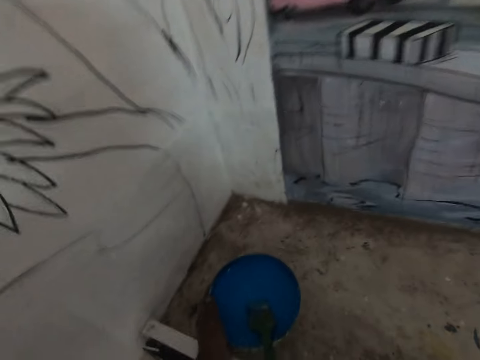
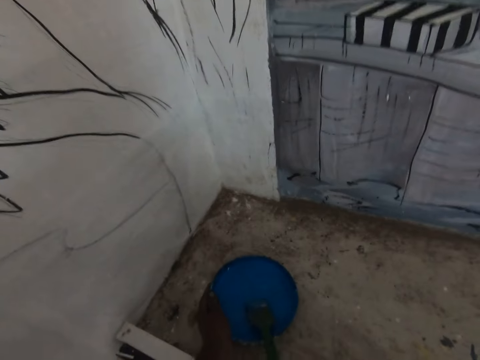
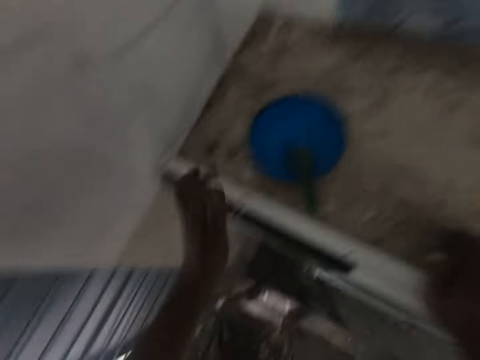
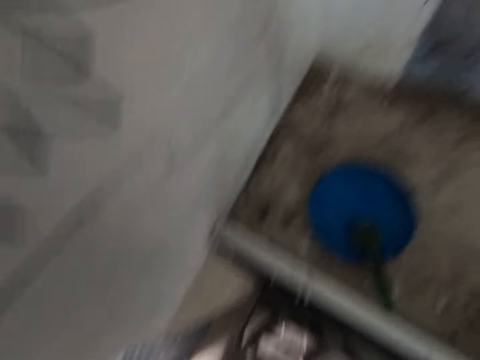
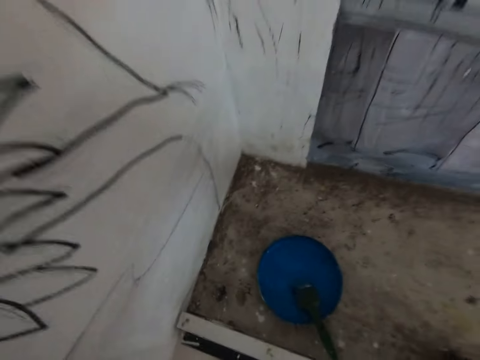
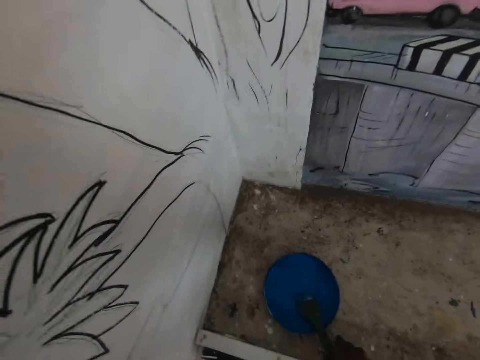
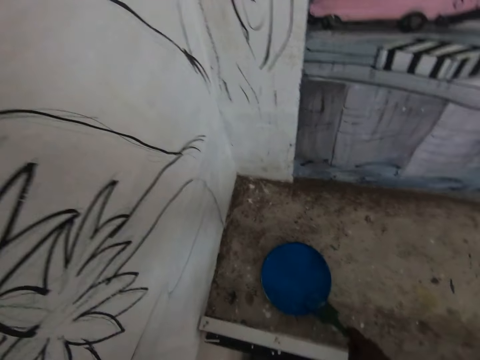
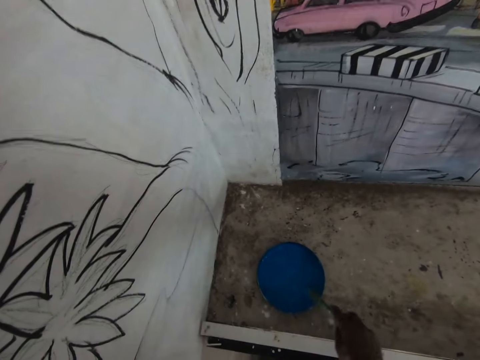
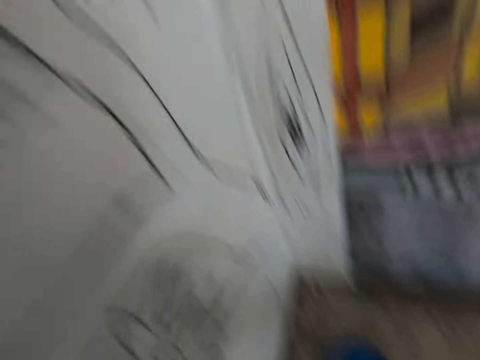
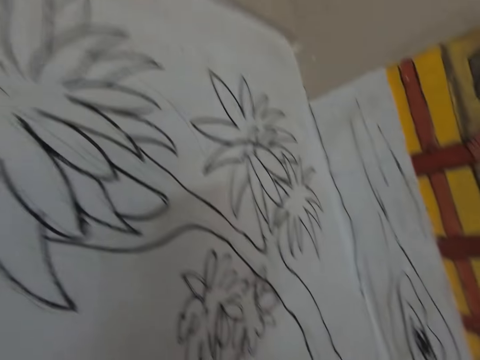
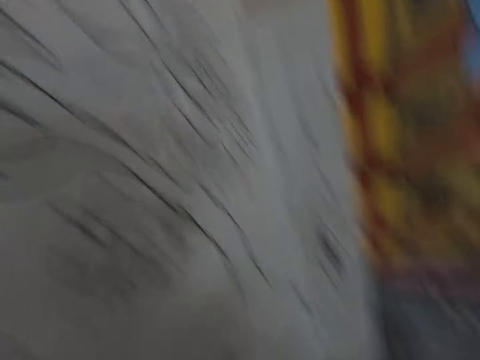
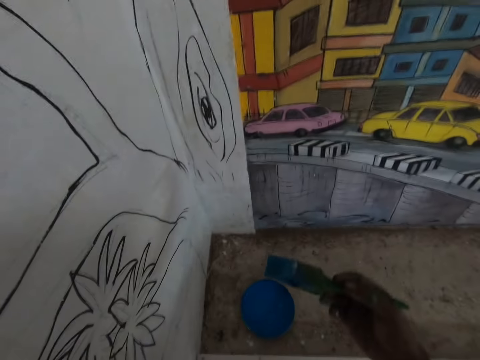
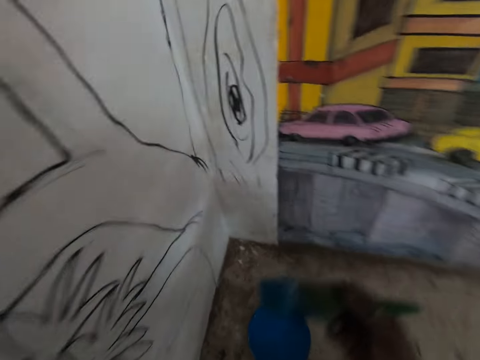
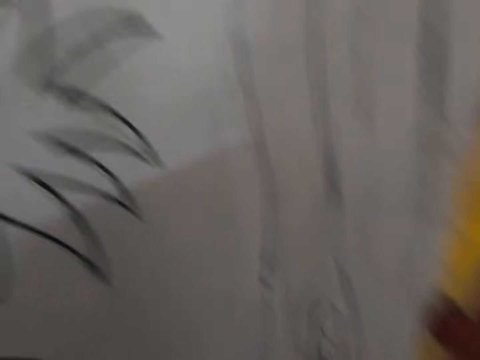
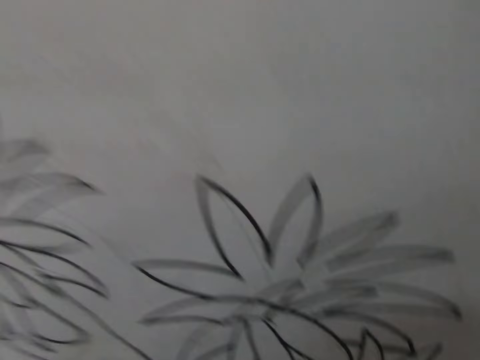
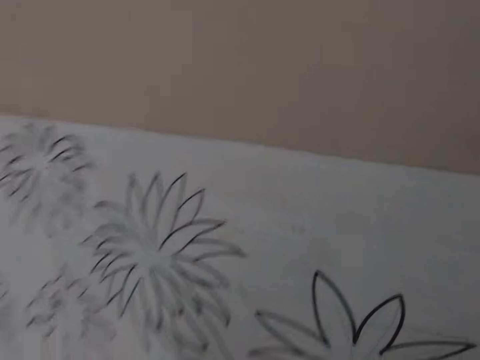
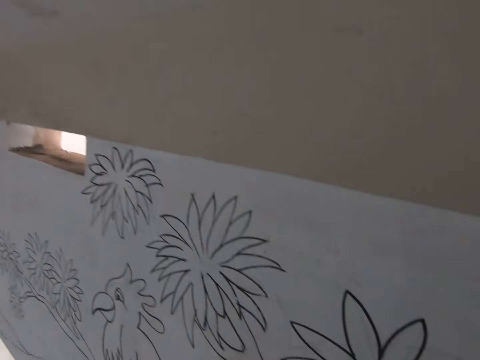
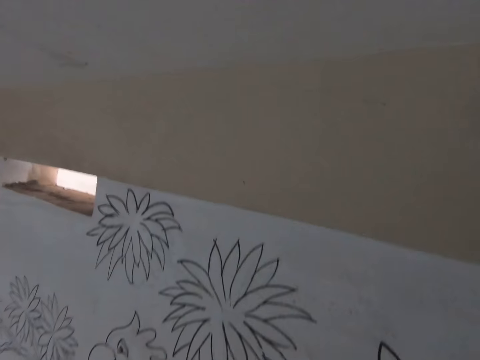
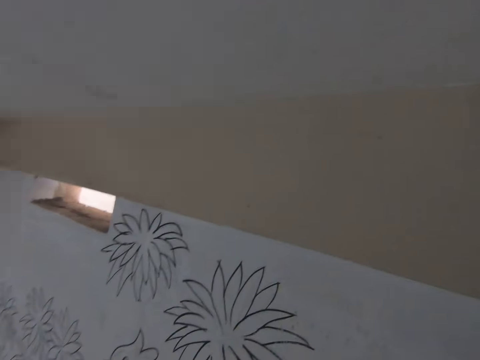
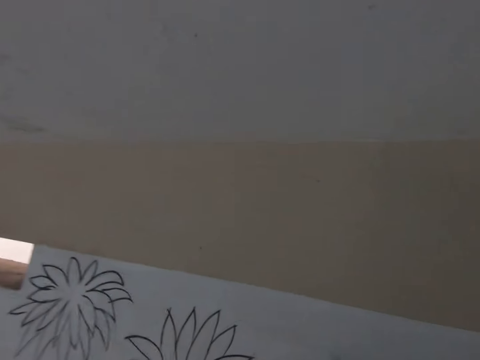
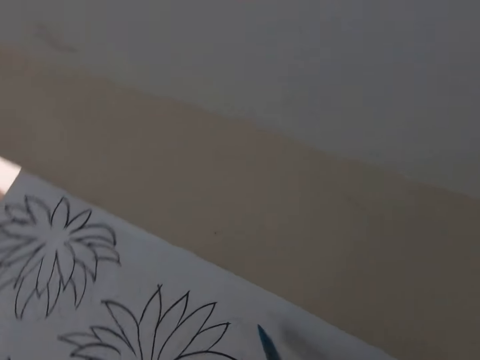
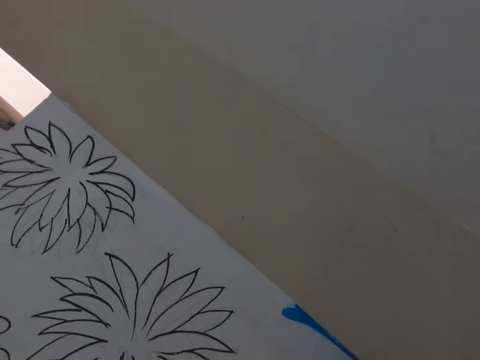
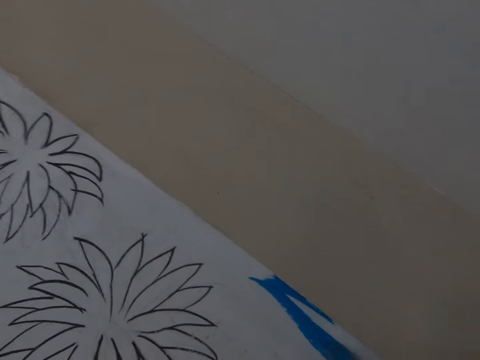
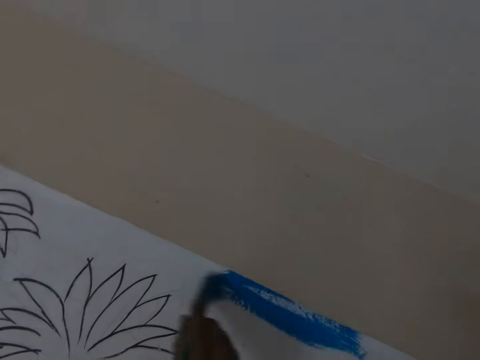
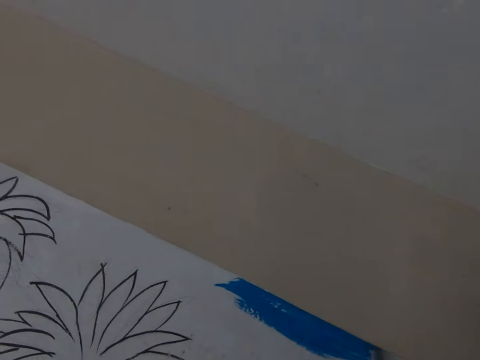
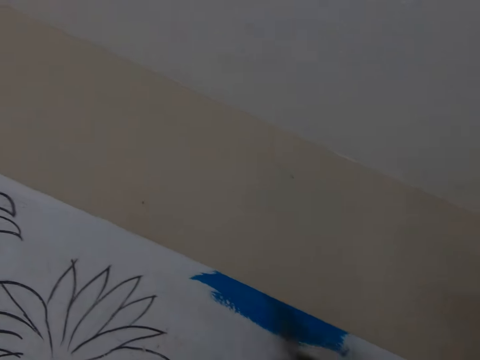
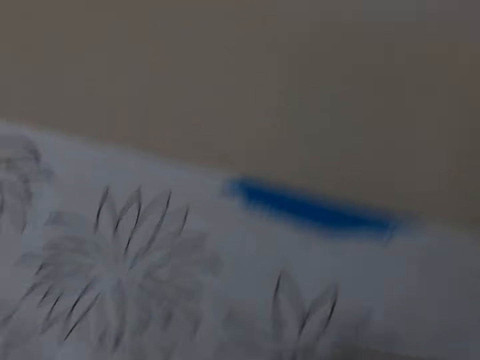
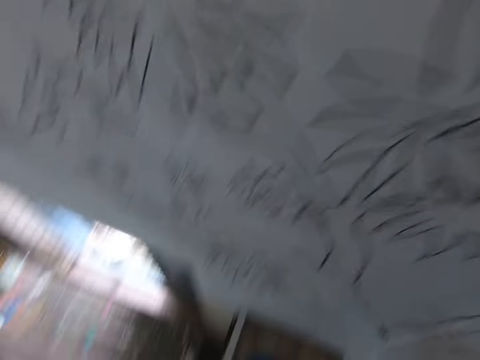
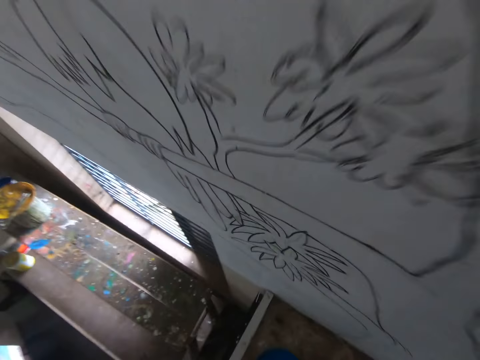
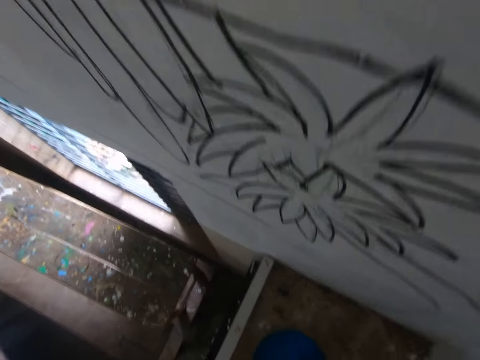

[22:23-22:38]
The camera wearer puts the lid on the counter. They put the bowl on the table. They stare at the sketch. They paint the sketch with the paint brush.

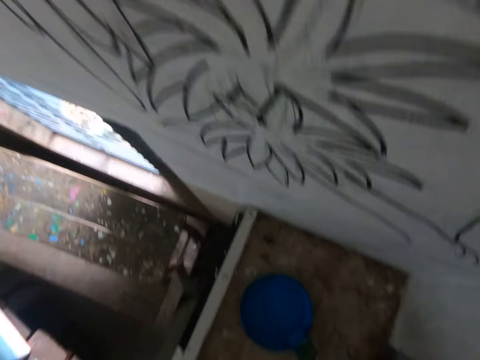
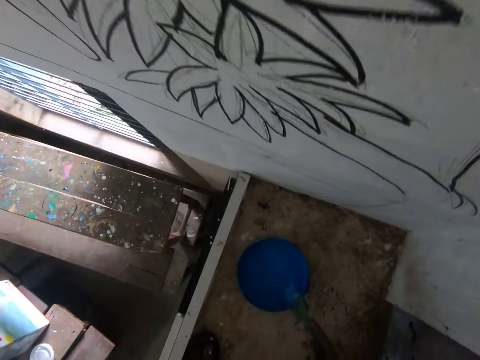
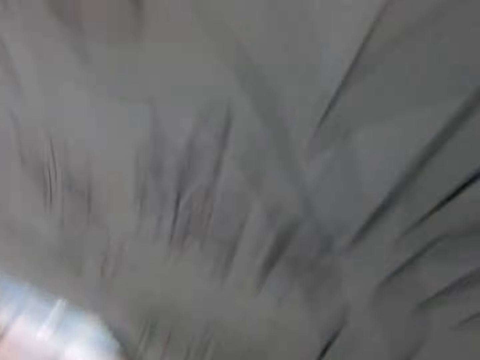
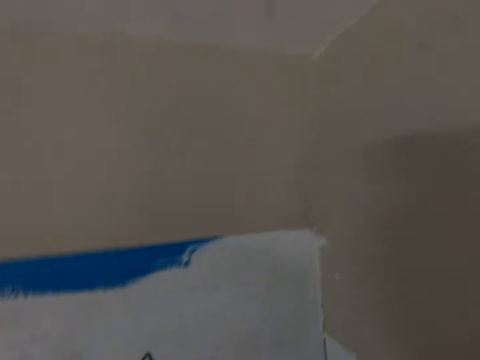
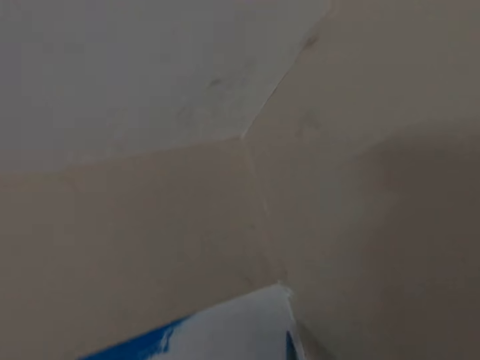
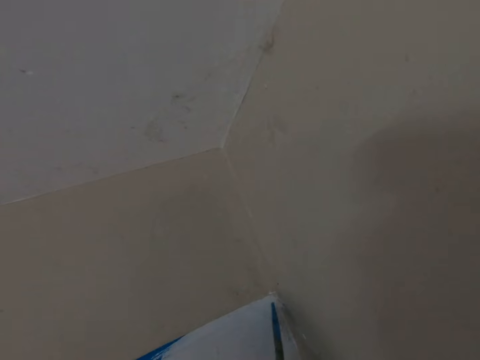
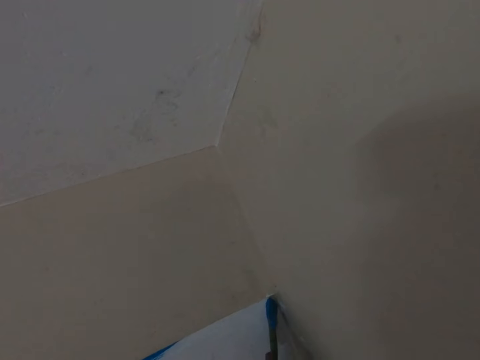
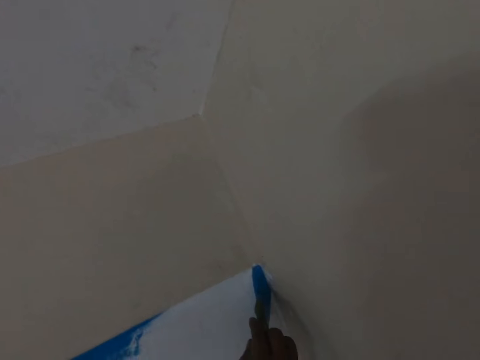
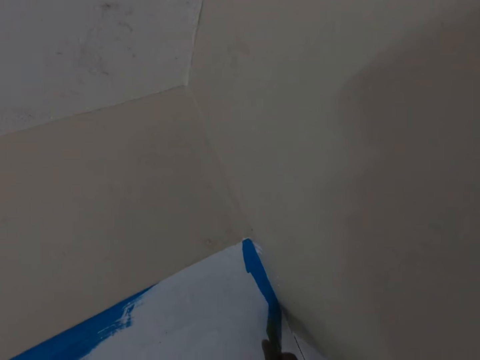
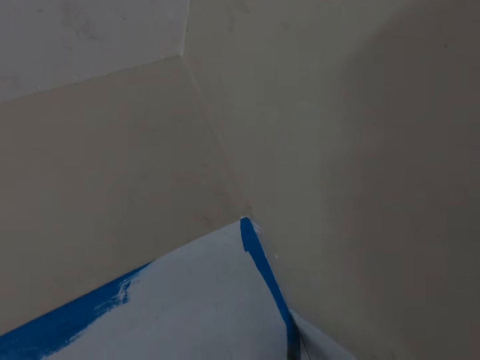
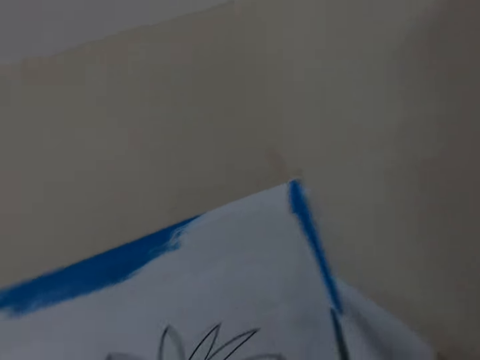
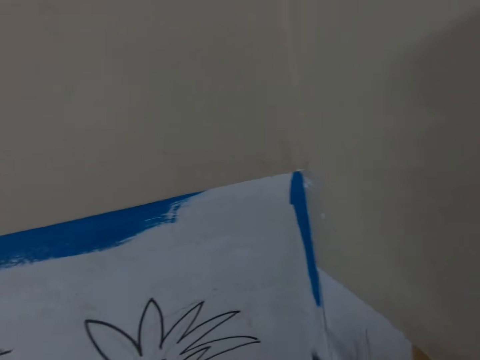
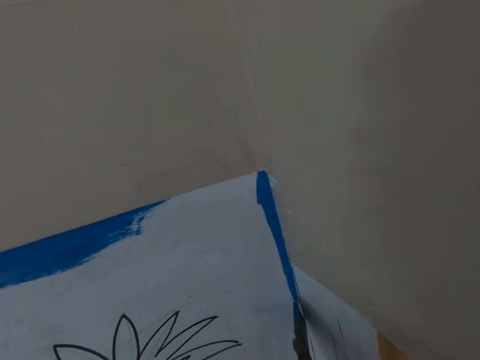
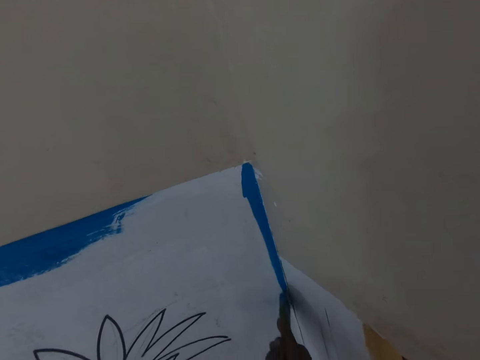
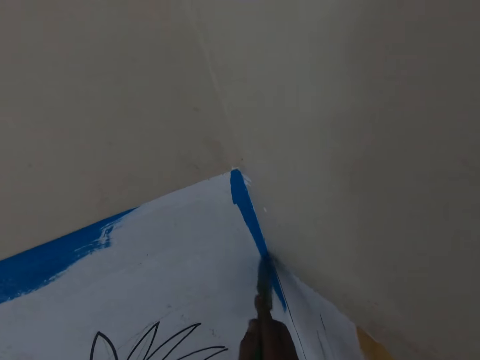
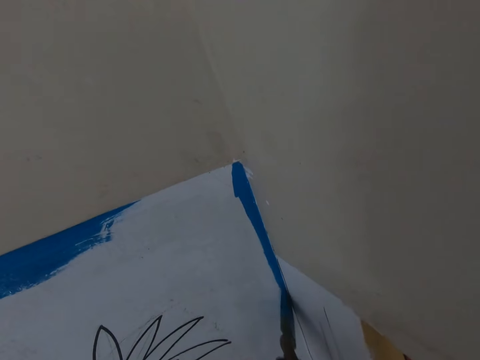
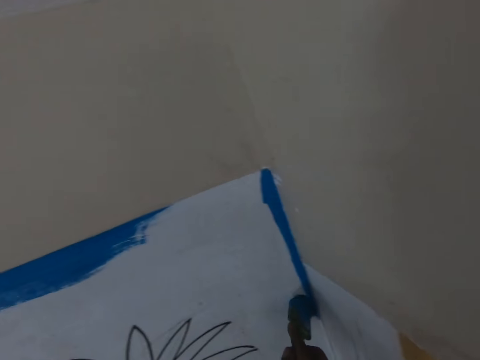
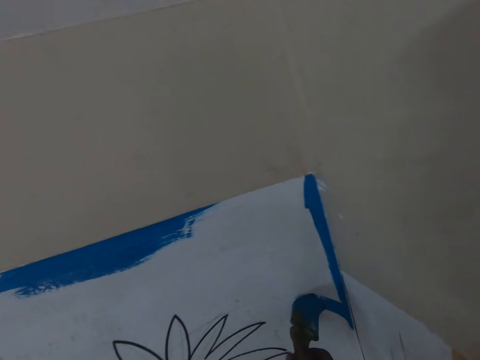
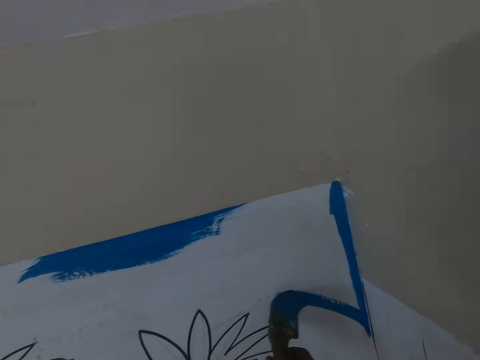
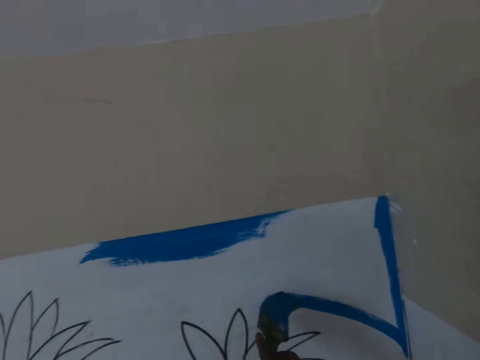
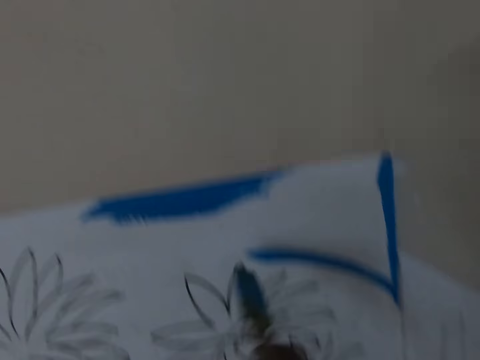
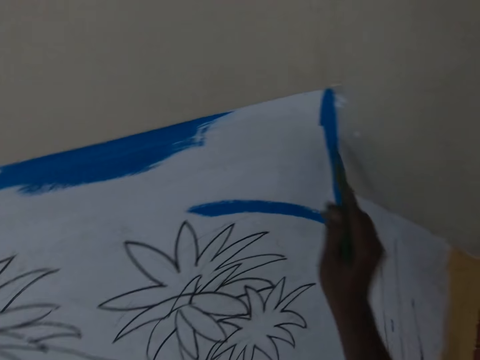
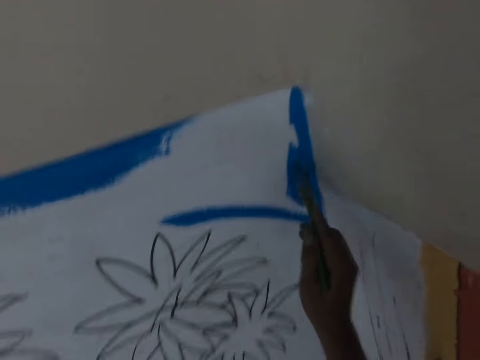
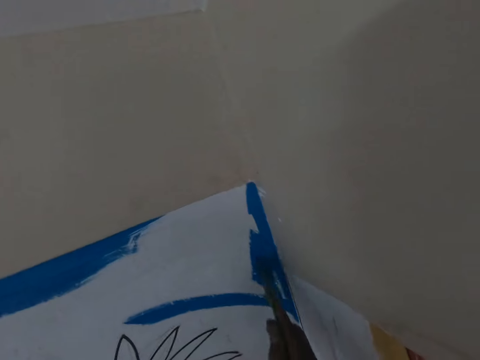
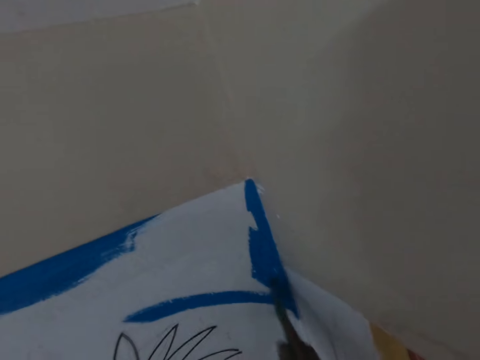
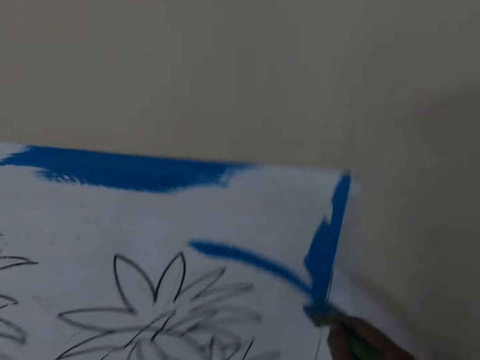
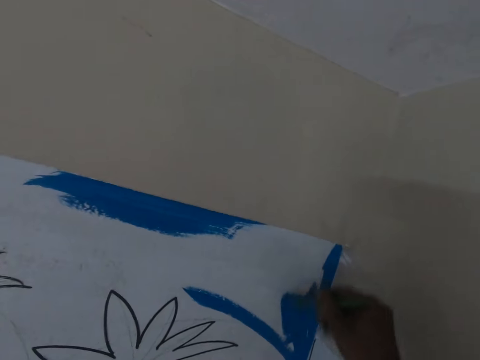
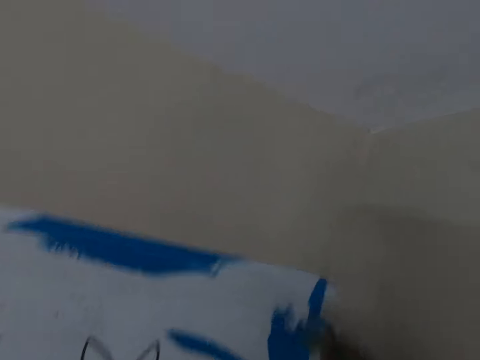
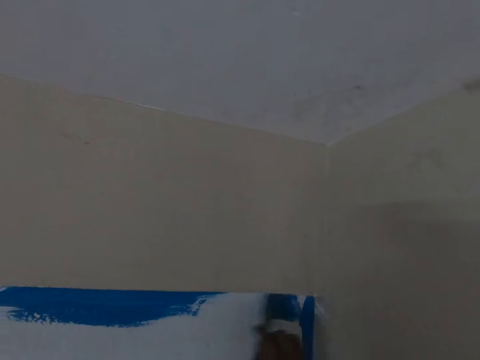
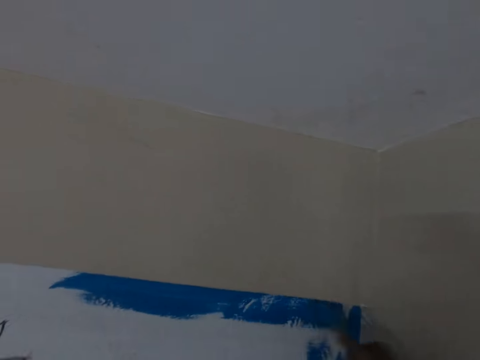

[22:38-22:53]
The camera wearer wipes the brush on the container. They dip the paint brush in the paint. They paint the sketch with the paint brush.
